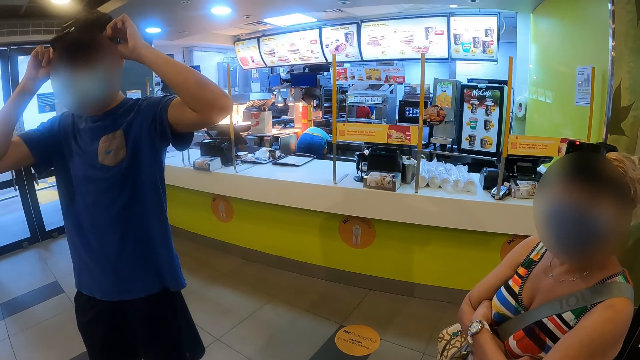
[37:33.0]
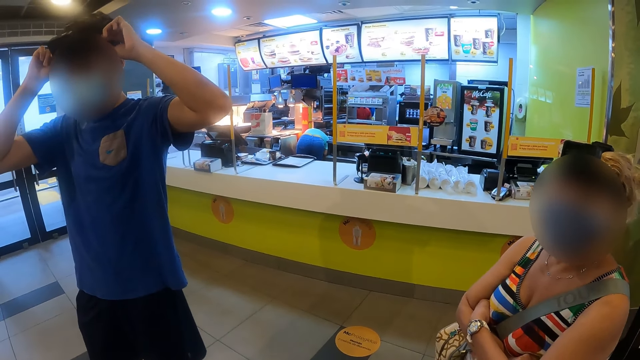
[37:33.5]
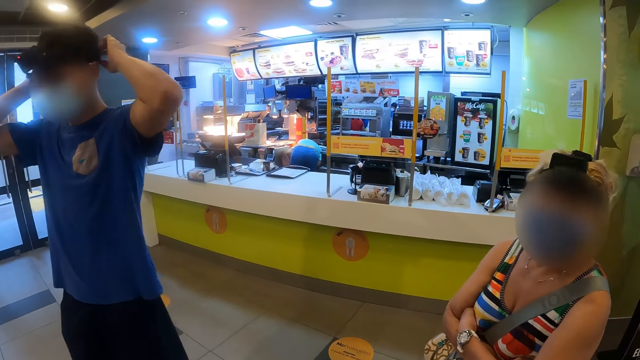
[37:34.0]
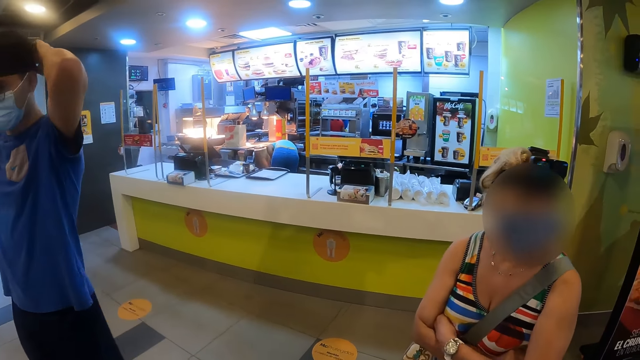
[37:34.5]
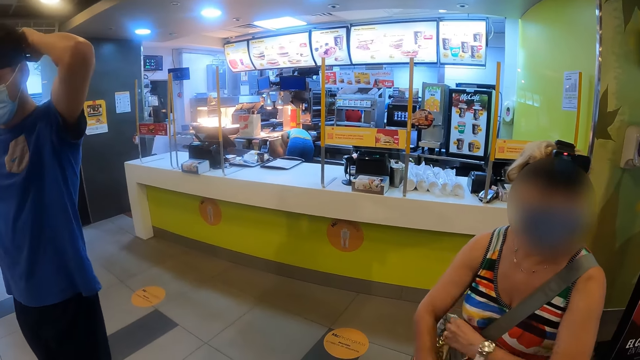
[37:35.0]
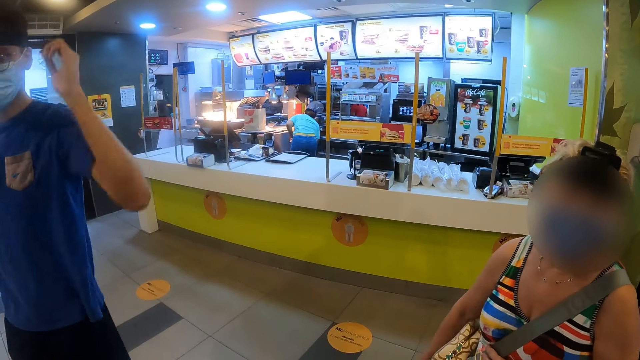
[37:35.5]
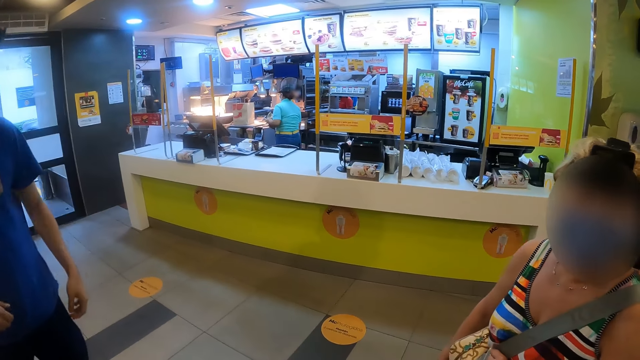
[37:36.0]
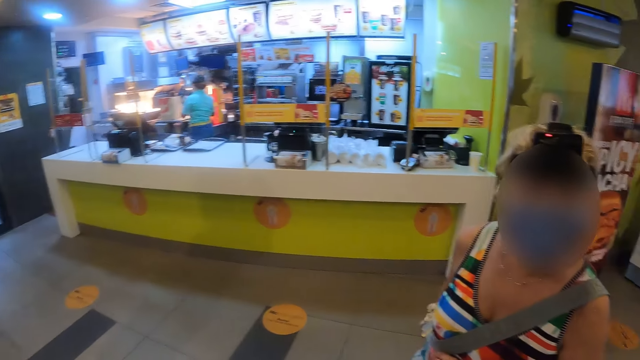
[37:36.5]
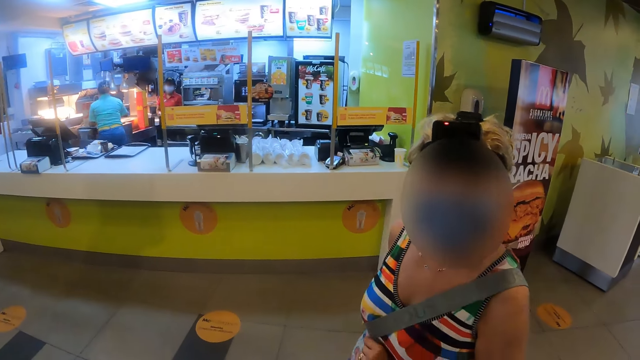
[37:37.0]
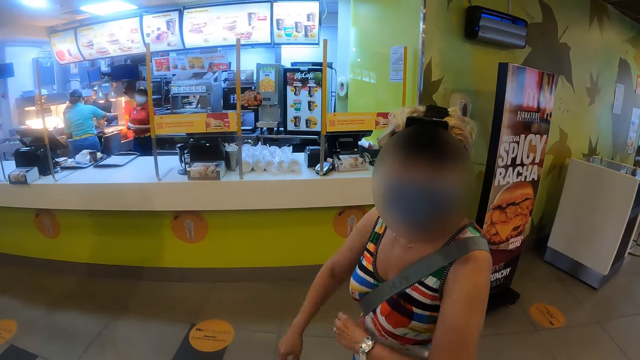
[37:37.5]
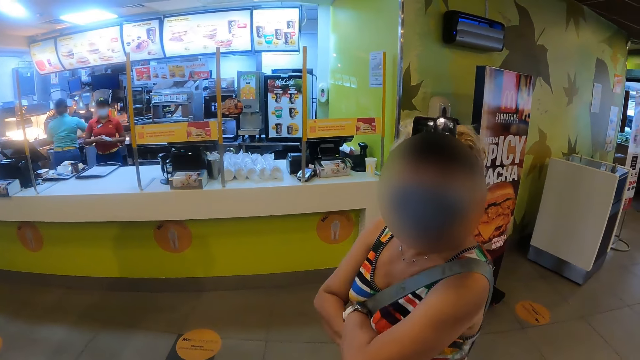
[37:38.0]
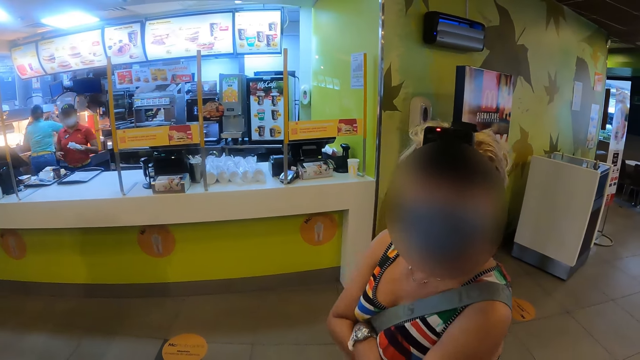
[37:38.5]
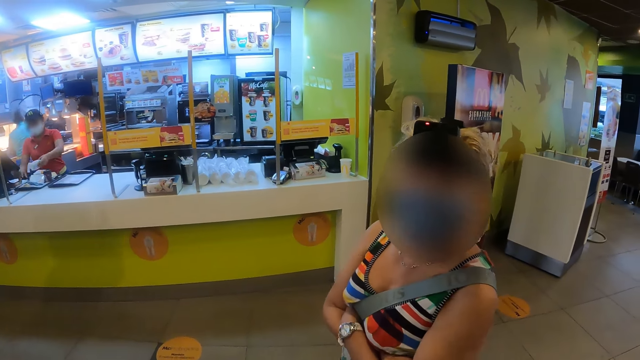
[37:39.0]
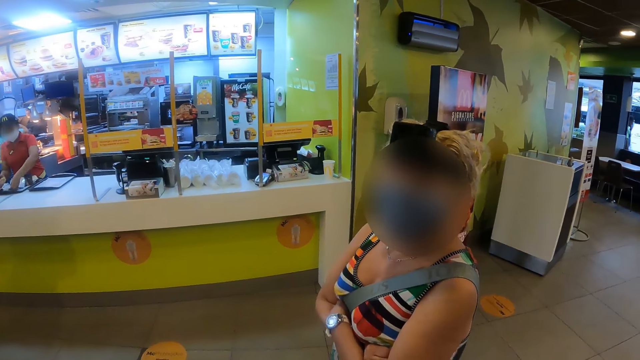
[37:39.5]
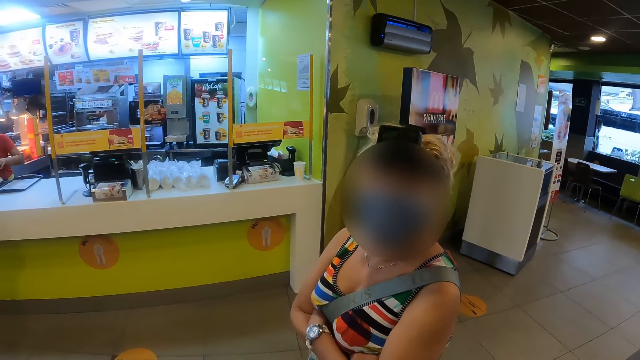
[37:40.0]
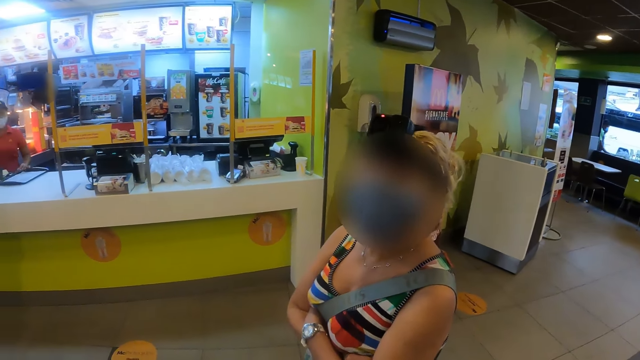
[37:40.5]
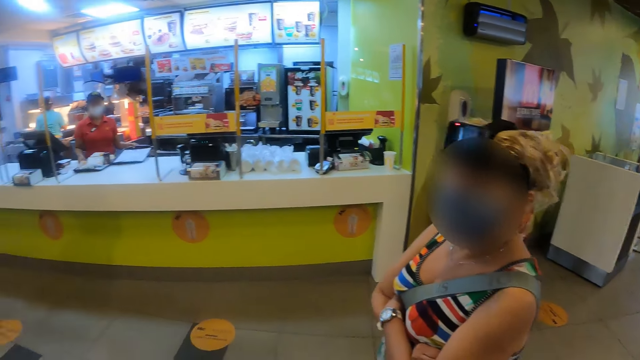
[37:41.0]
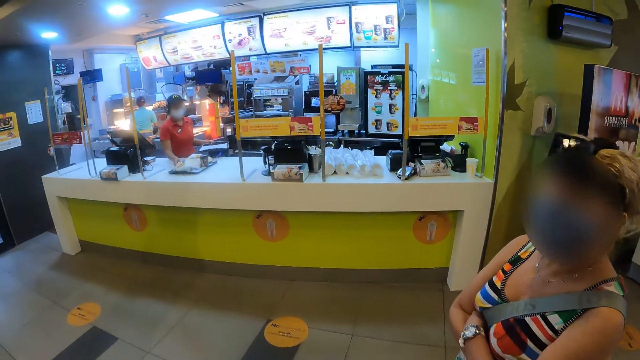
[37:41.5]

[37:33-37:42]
A man fixes his camera. The camera wearer interacts with a woman.

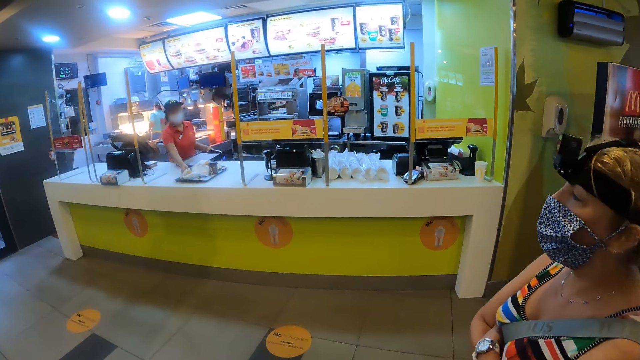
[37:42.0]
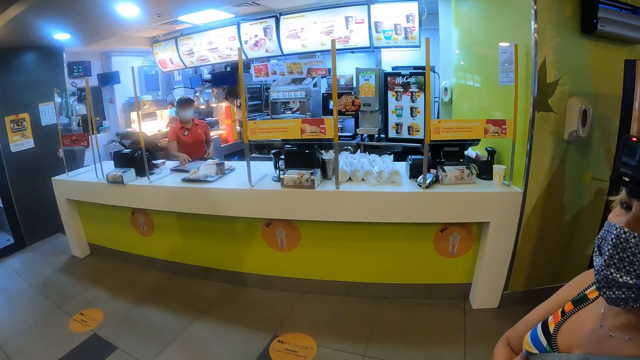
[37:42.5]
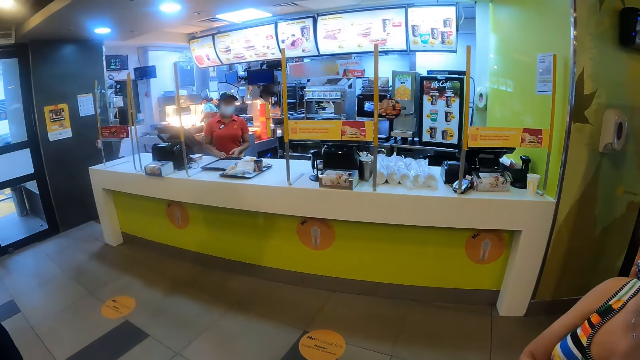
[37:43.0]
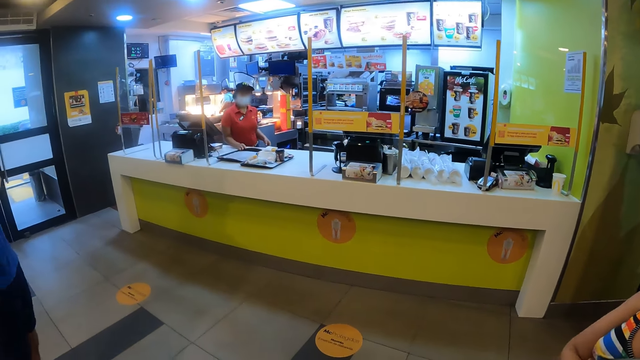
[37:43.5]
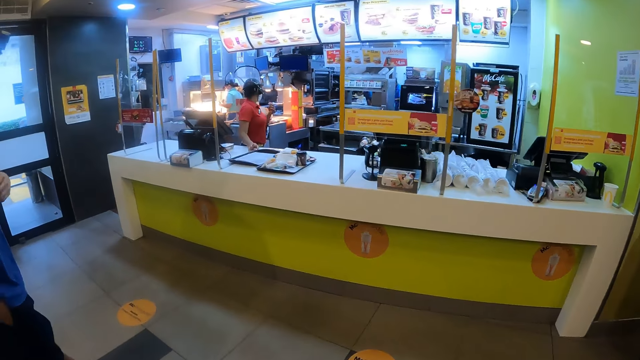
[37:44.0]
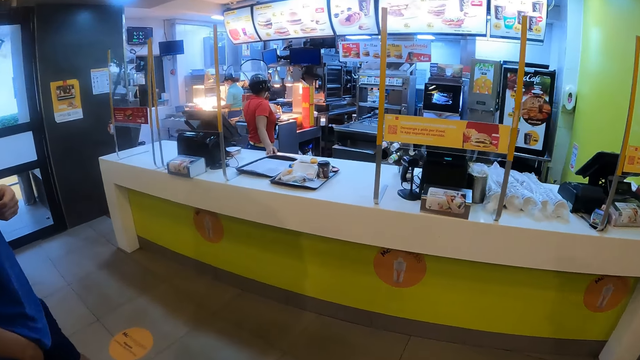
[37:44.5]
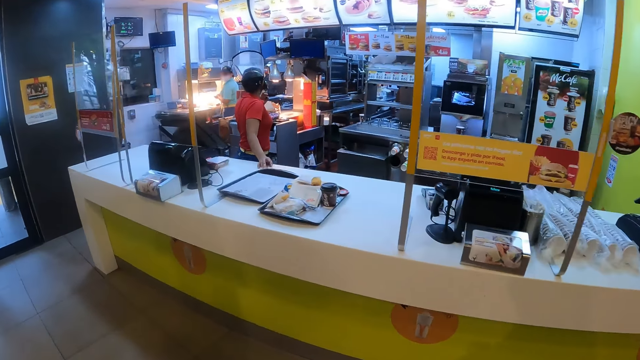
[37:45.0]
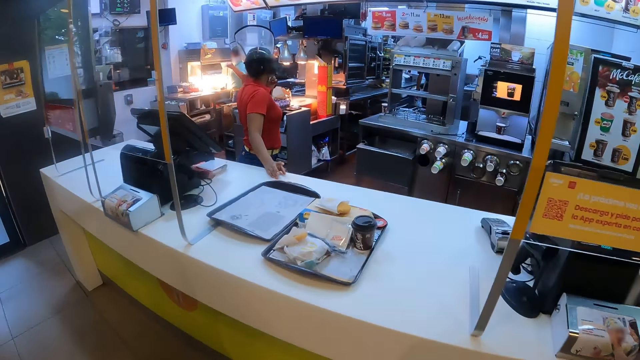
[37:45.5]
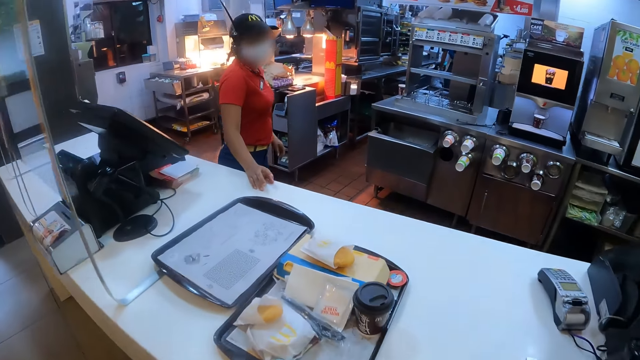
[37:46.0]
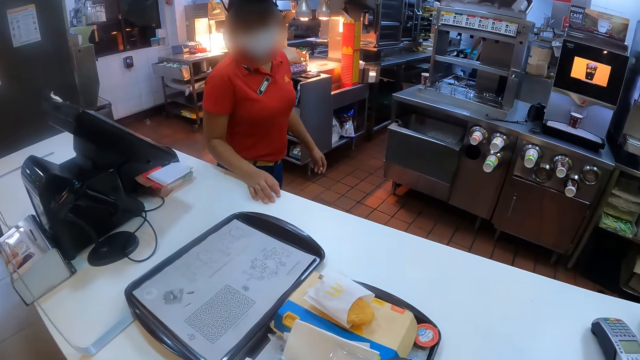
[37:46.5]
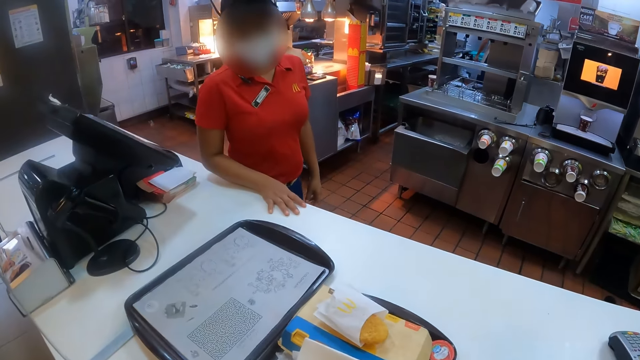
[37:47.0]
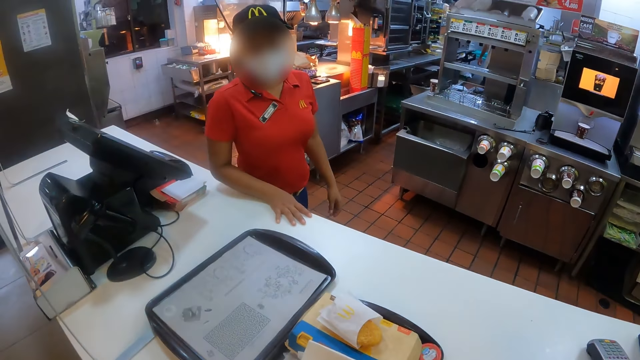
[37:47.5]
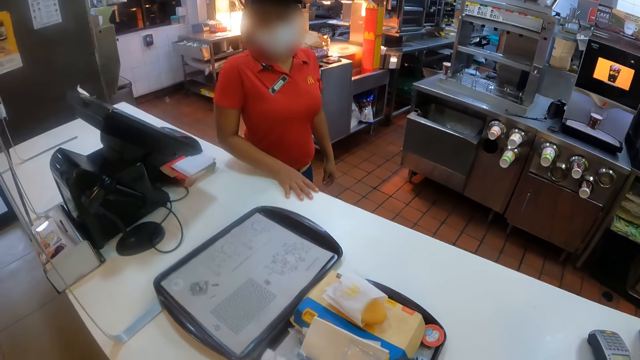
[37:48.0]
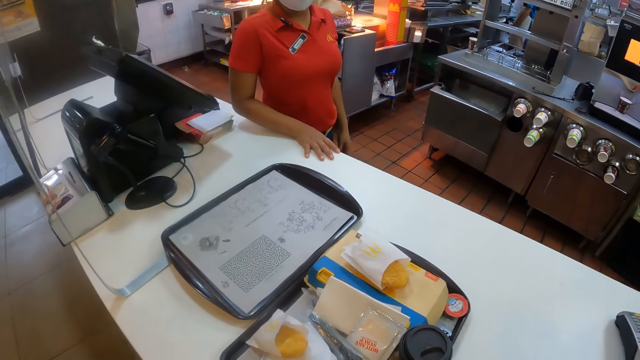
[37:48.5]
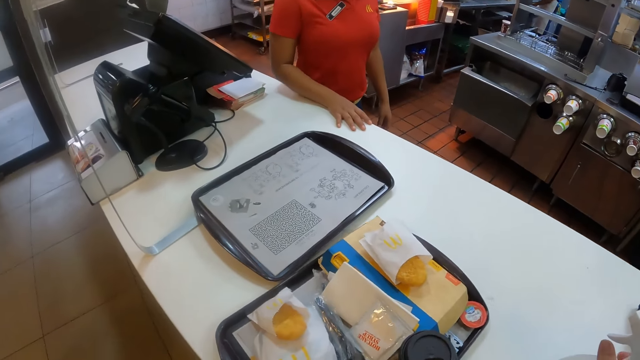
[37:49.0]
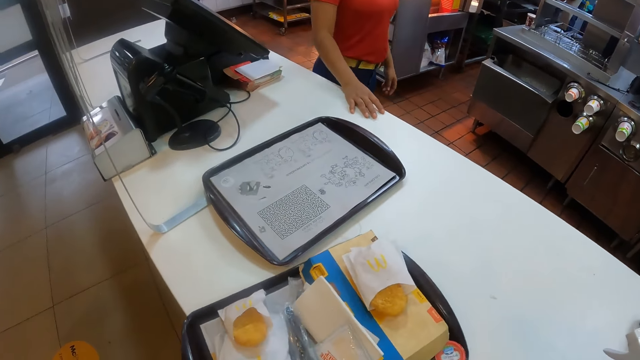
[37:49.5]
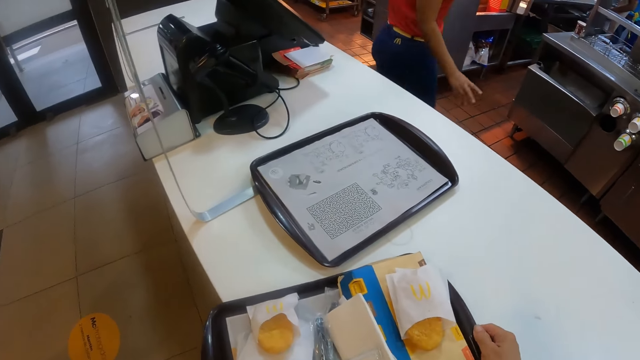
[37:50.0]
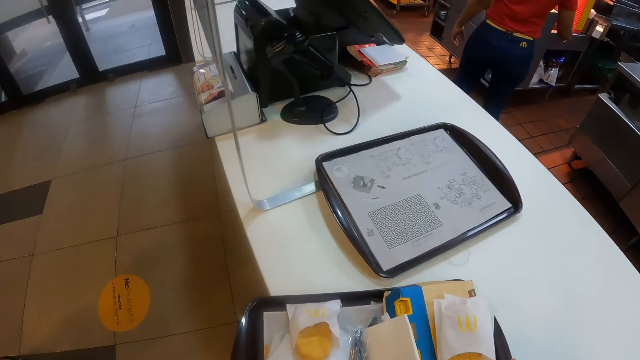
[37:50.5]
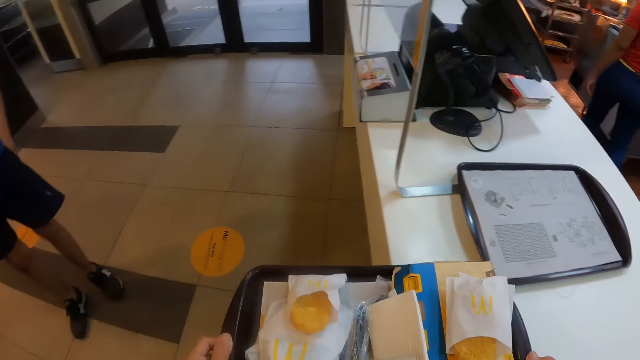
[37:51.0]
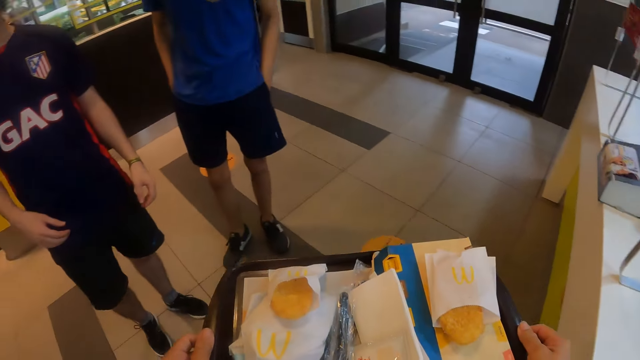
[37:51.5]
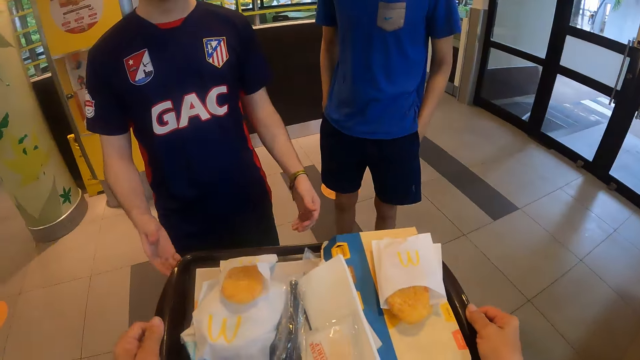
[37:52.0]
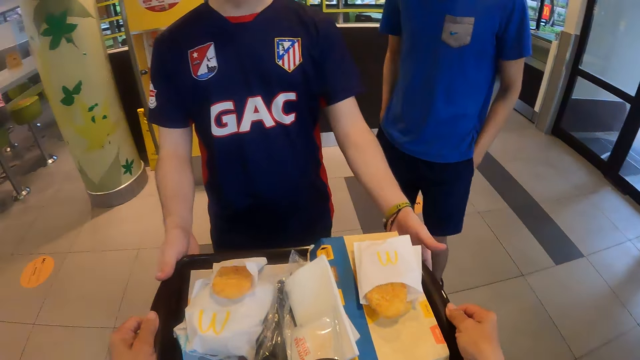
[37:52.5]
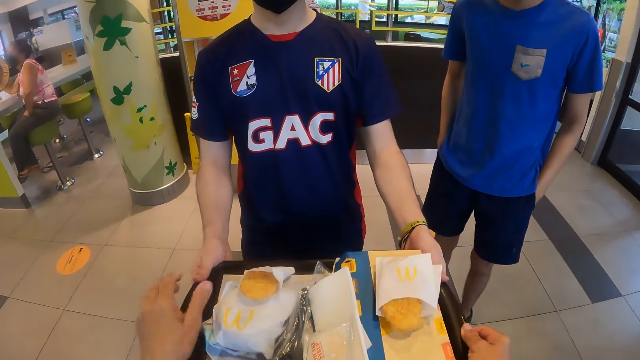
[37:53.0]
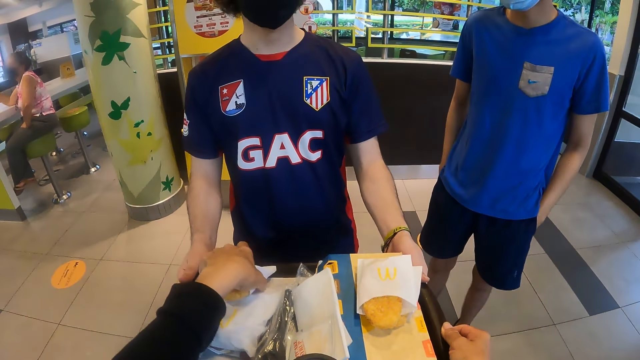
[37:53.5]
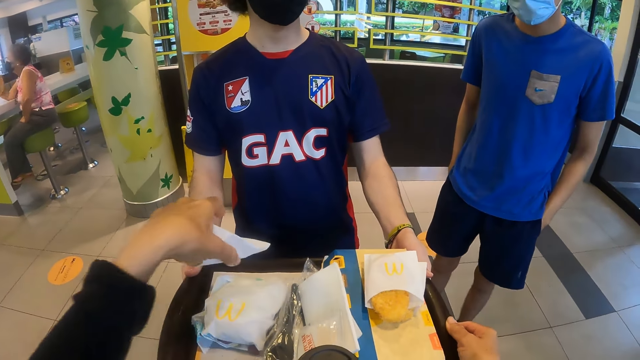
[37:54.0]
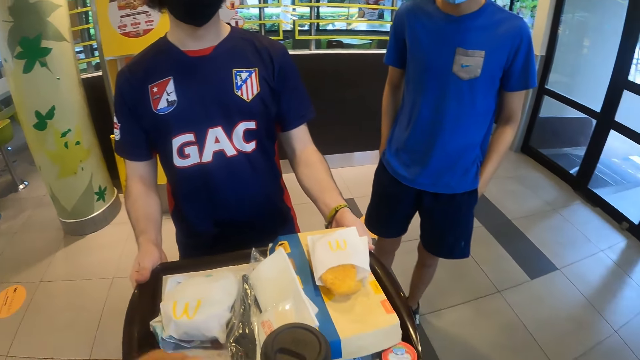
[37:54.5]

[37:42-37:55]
The camera wearer walks towards the counter. She takes a tray of snacks from the counter. She interacts with the cashier. She pulls the tray towards herself and picks up the tray. She moves towards a man. She gives the tray of snacks to another man. The other man takes the tray from the camera wearer. The camera wearer picks up a snack, a bun, from the tray.
